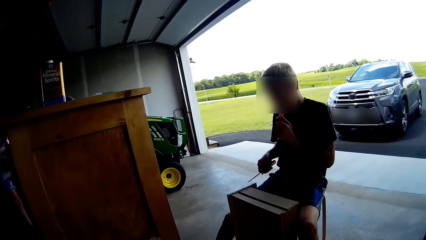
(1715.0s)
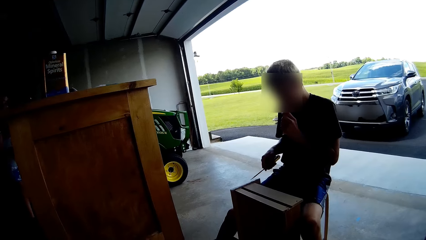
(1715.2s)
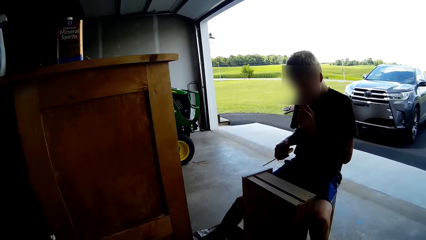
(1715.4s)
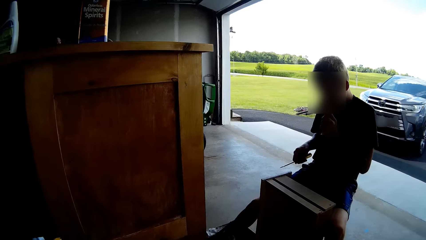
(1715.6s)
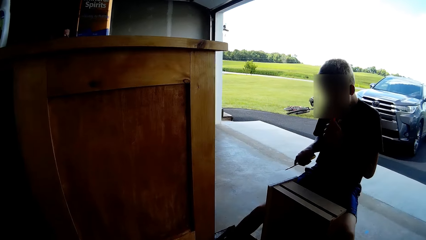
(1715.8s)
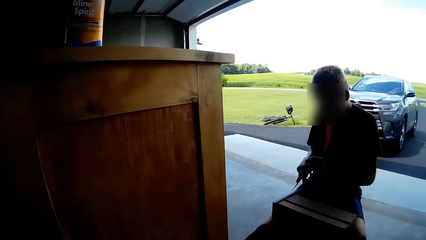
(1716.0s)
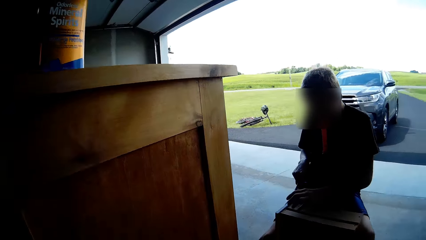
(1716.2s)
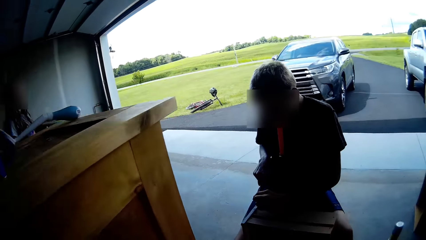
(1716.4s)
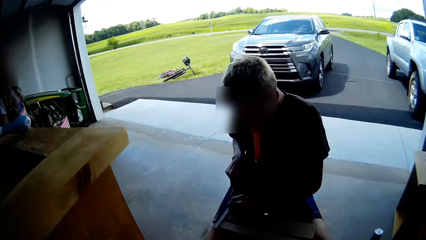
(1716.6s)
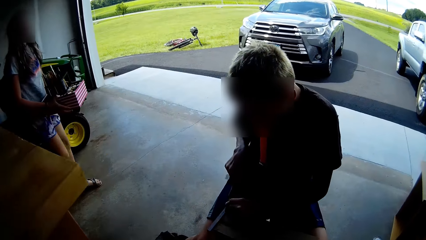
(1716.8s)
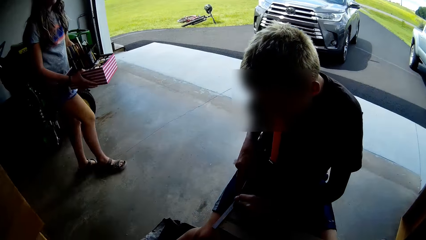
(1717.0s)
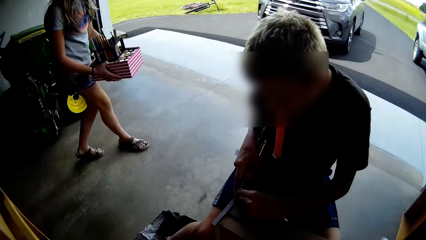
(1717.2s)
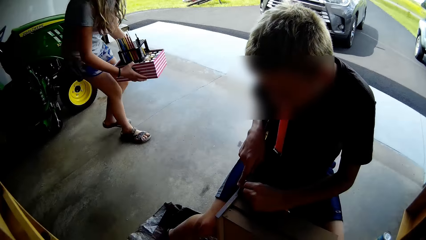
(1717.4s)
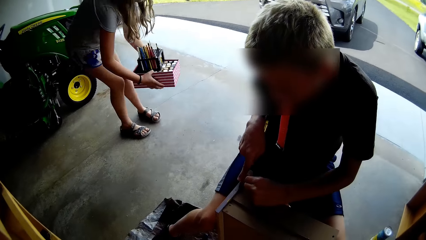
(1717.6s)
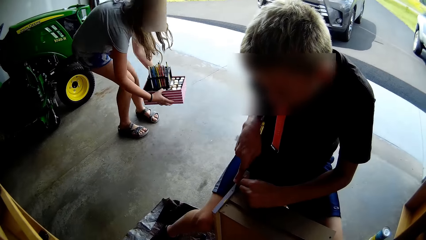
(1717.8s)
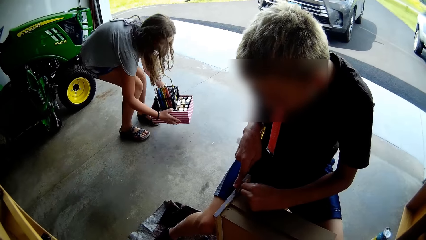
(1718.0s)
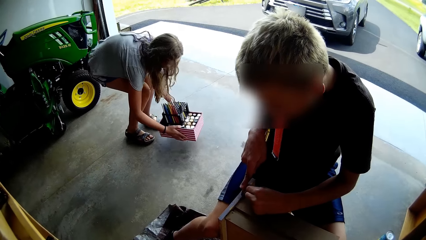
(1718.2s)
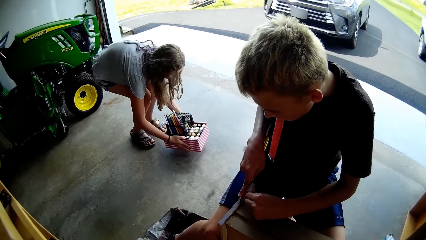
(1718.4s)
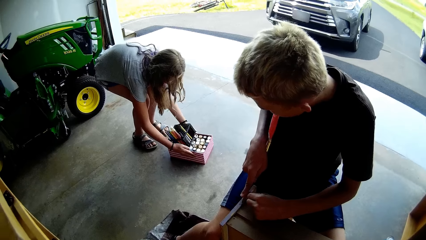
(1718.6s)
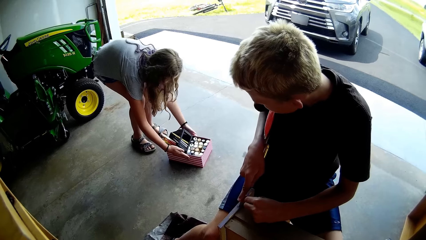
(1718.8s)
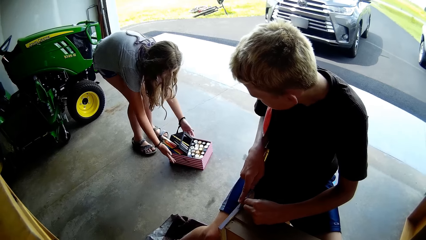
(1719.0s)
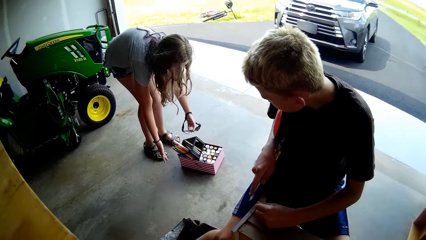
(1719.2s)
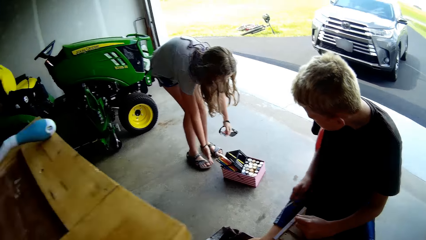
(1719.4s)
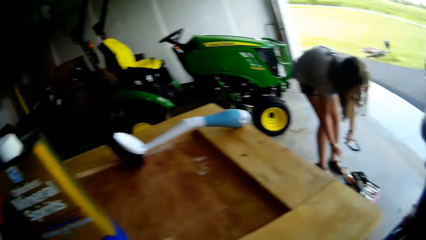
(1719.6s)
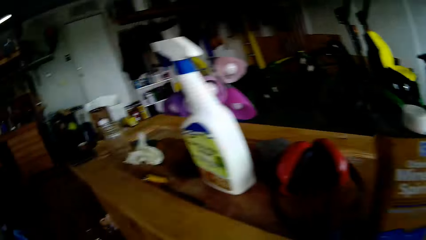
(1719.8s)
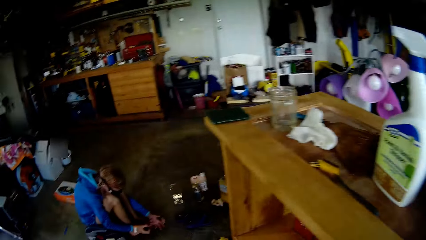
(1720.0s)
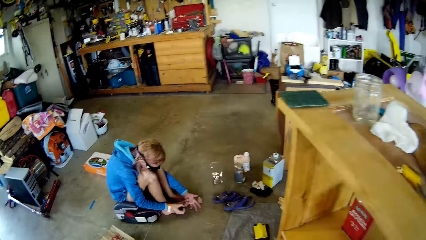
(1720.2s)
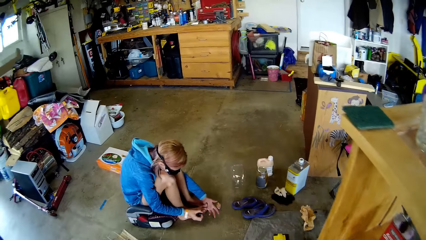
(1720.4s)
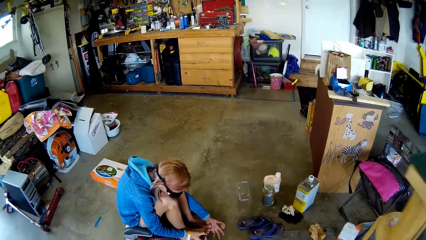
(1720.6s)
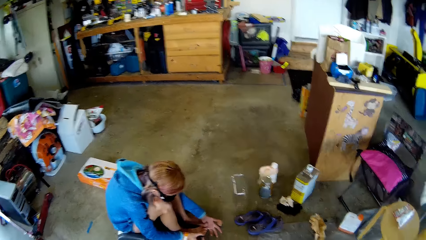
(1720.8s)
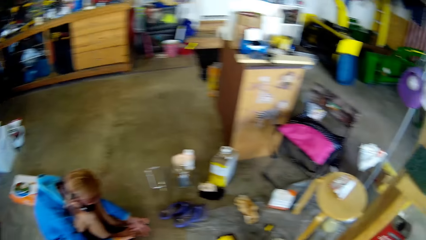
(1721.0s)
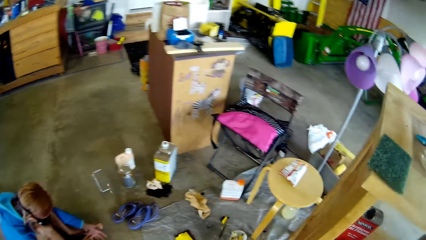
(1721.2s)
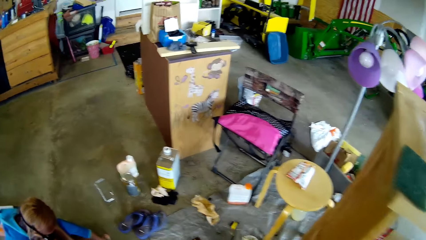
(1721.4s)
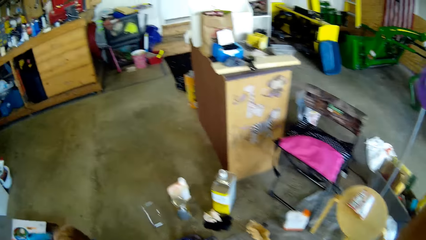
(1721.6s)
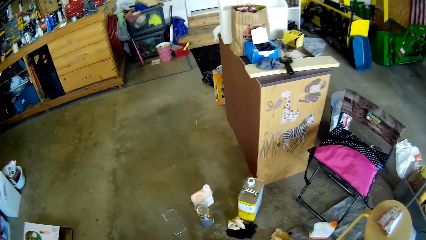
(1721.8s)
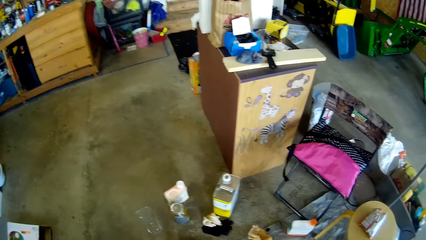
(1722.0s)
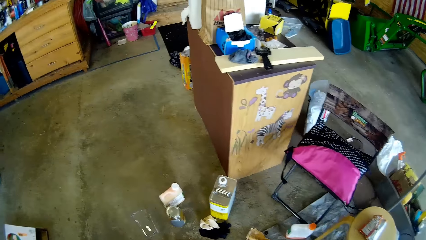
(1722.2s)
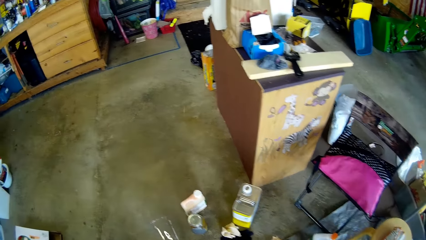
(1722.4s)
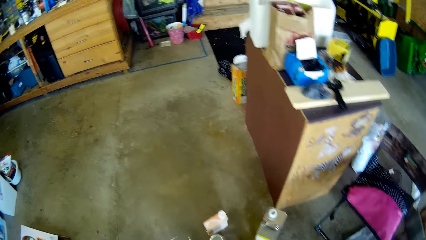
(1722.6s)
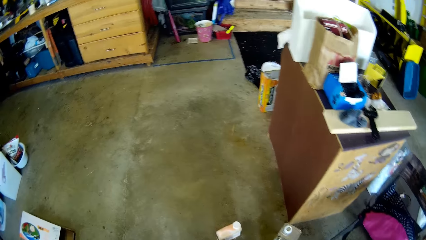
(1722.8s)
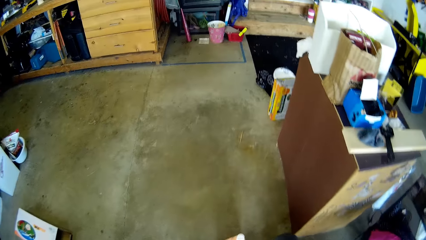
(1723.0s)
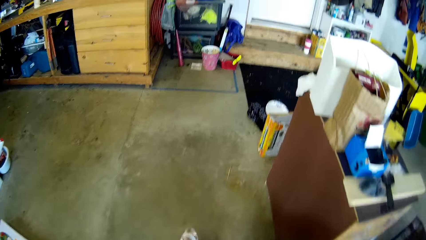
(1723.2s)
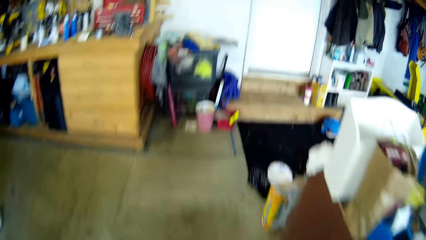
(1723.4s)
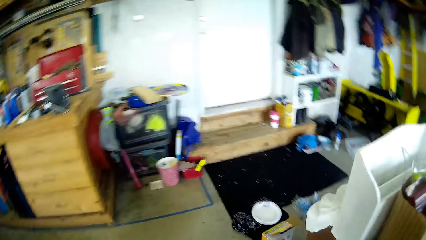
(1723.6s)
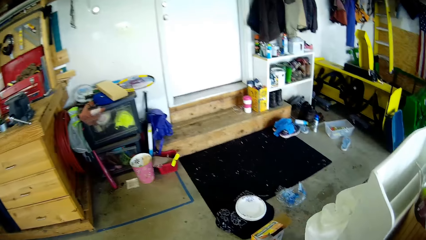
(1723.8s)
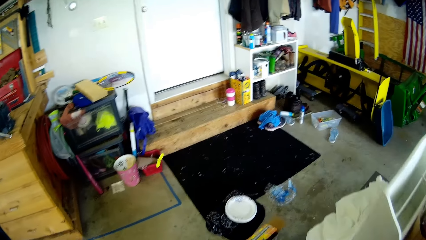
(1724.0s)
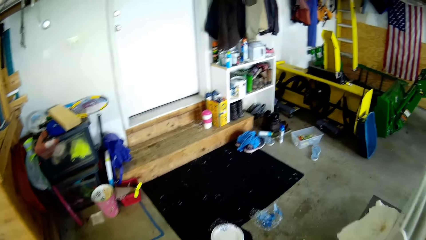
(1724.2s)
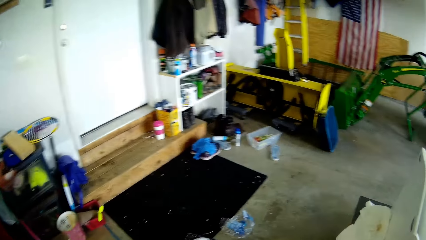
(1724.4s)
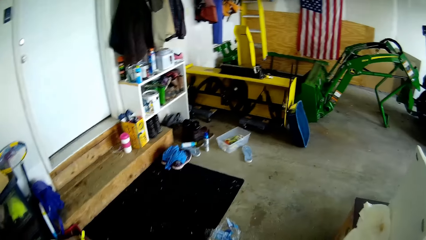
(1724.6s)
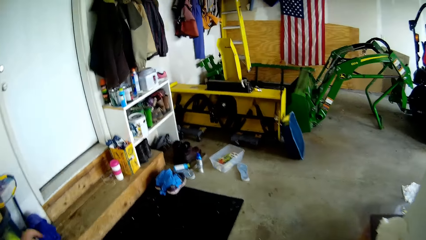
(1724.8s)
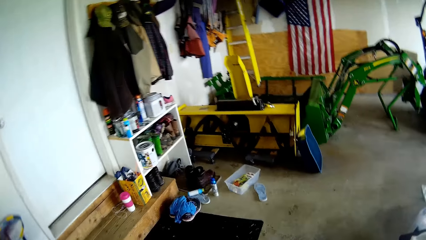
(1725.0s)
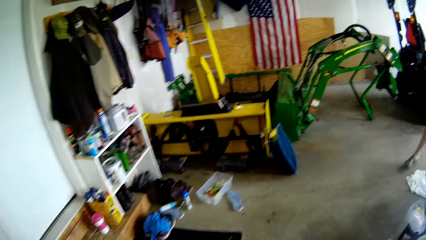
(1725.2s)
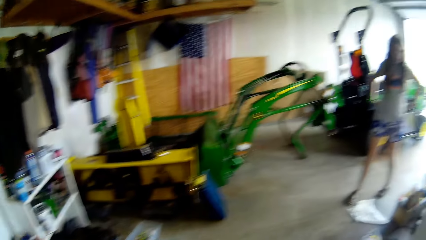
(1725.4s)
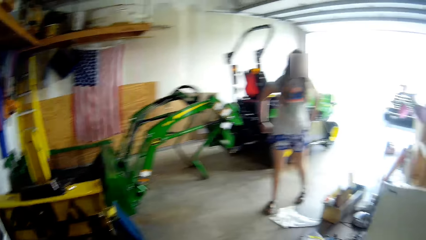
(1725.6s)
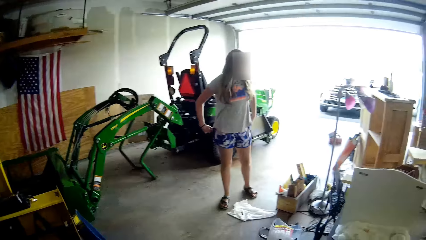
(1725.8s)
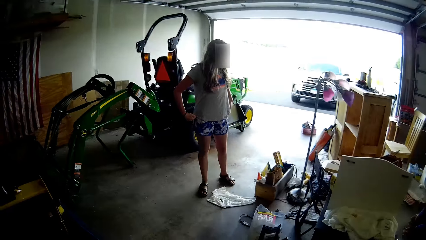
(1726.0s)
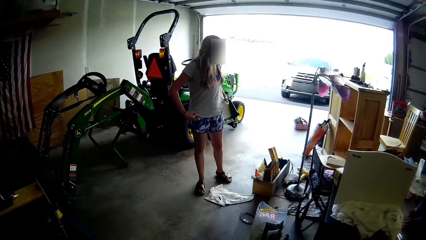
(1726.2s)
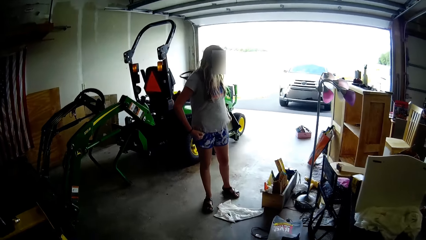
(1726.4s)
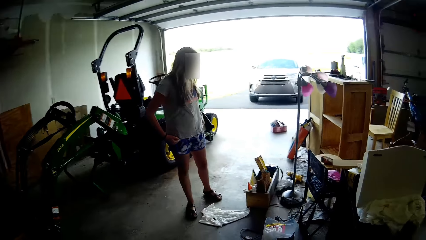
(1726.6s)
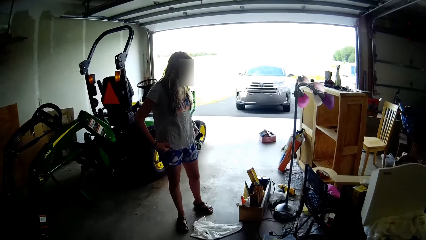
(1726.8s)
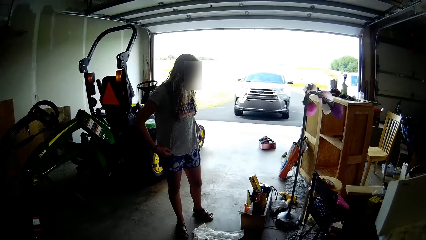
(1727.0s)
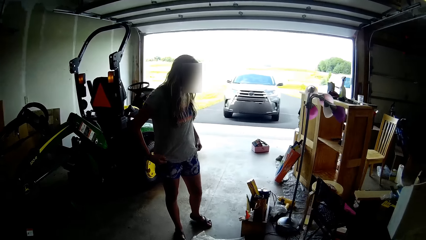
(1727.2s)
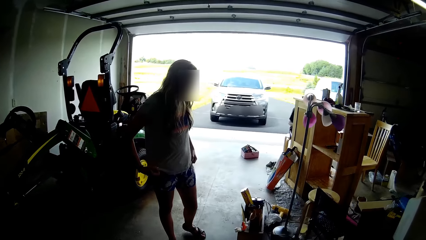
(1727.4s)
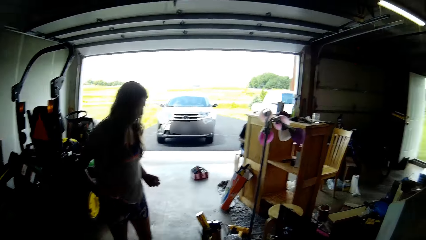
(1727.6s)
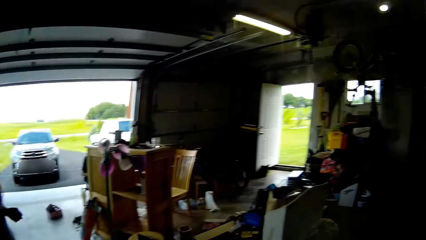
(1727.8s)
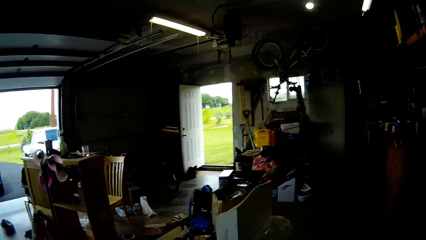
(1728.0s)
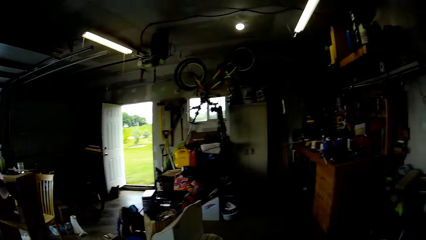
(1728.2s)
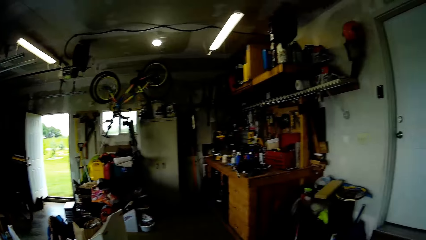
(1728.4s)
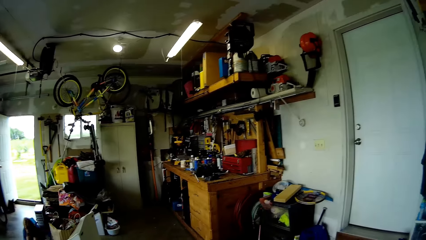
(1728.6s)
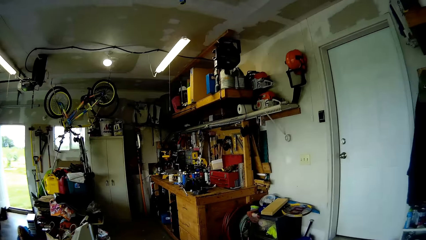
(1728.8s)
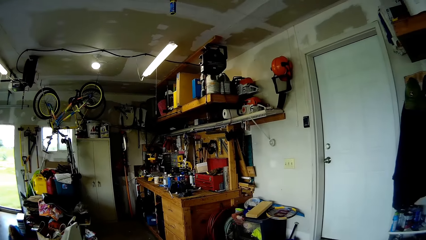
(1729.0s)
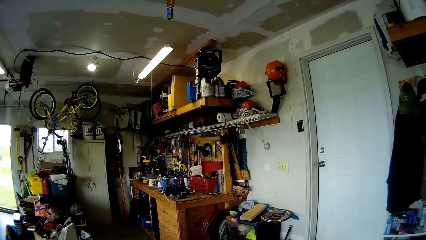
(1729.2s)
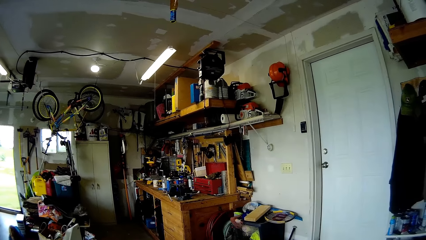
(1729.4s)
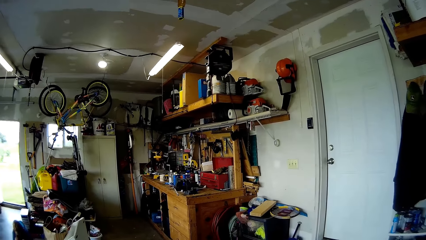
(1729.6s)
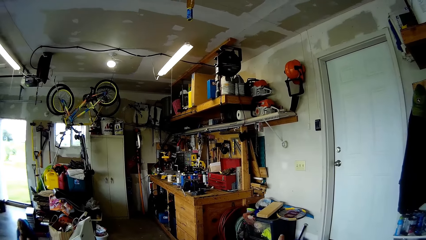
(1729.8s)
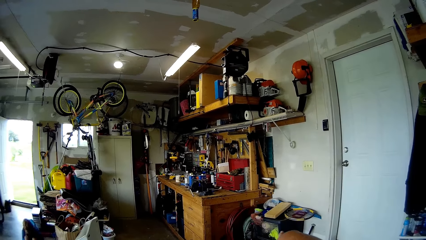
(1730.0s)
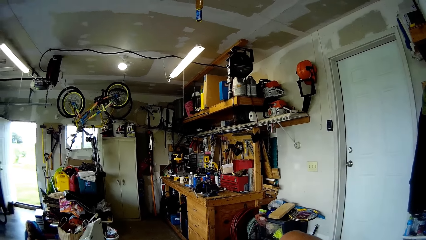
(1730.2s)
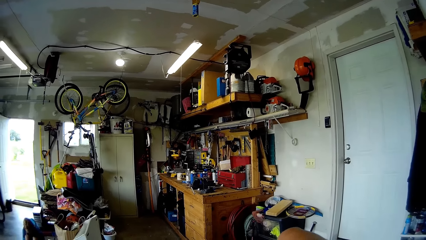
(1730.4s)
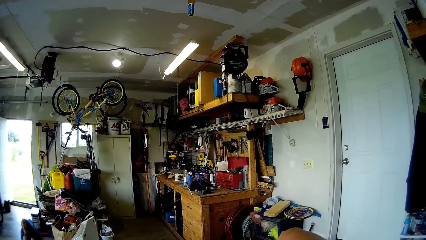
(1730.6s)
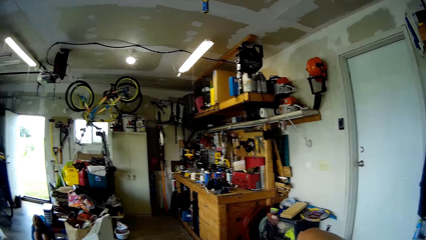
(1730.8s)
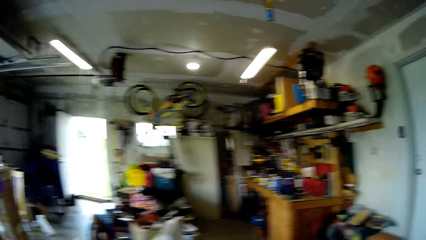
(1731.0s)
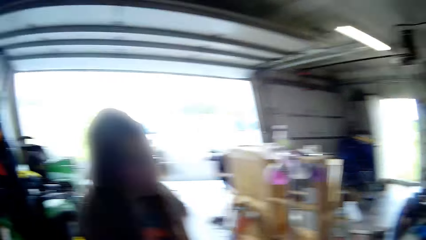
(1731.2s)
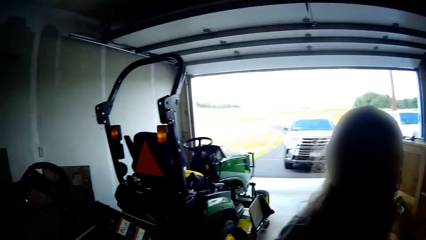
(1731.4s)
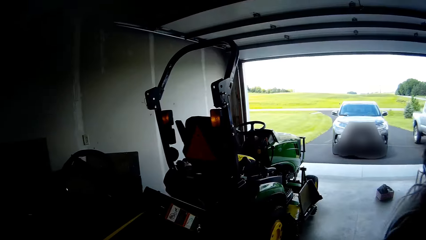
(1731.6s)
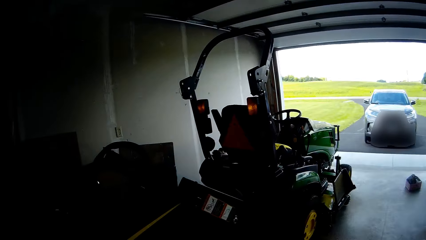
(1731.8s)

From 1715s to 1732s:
A man sits down on the chair. The camera wearer uses a scraper to remove excess wood glue from the bench. A girl walks. The girl puts a box of something down. The camera wearer walks. The girl walks in the room. The girl talks with the camera wearer. The girl stands.
